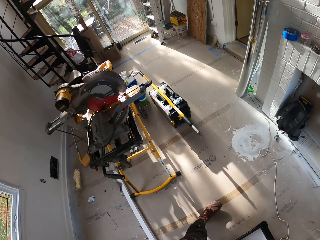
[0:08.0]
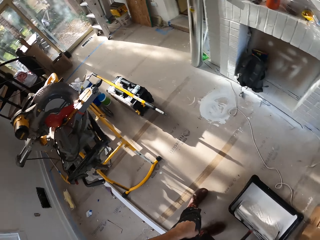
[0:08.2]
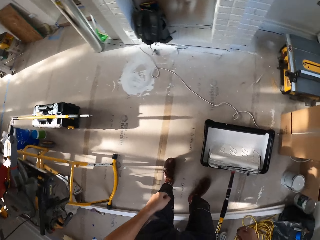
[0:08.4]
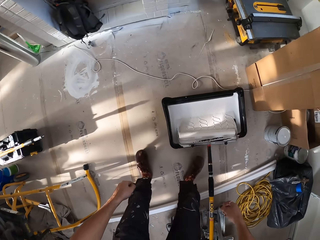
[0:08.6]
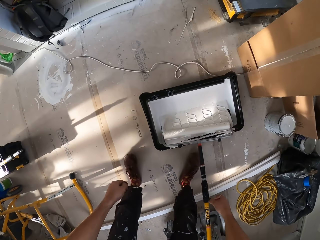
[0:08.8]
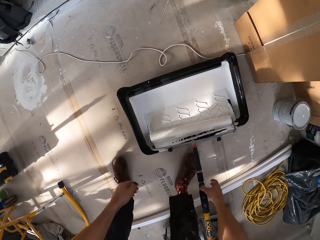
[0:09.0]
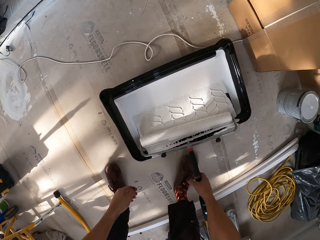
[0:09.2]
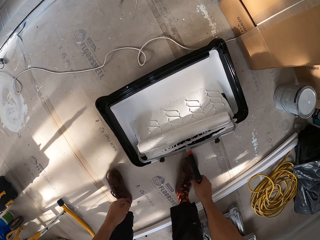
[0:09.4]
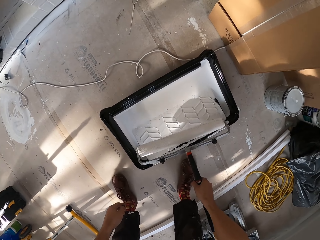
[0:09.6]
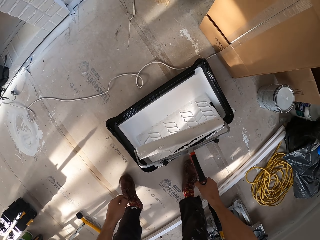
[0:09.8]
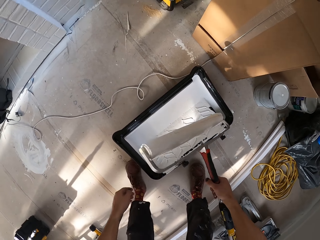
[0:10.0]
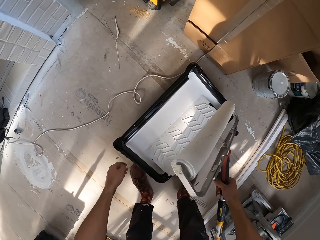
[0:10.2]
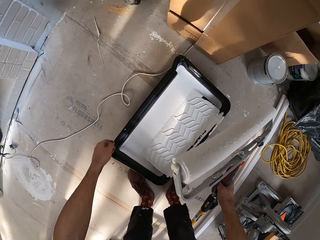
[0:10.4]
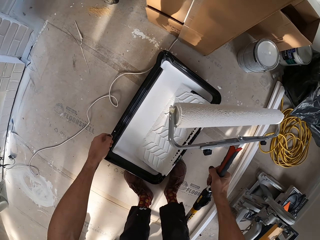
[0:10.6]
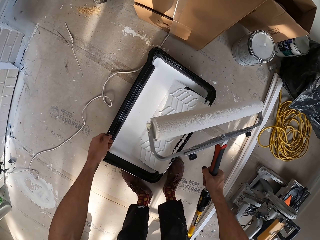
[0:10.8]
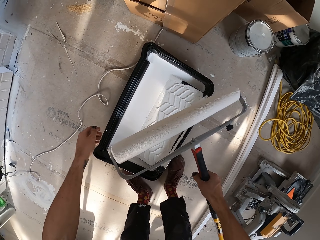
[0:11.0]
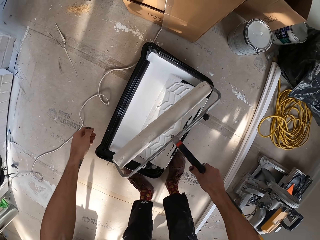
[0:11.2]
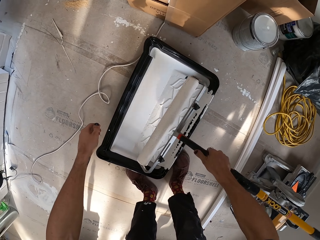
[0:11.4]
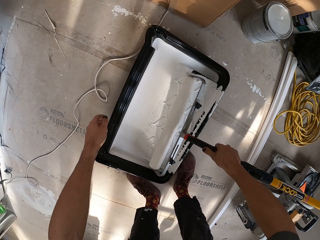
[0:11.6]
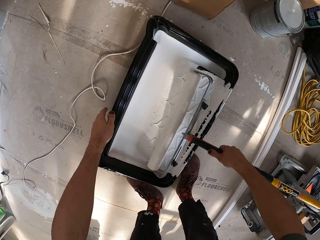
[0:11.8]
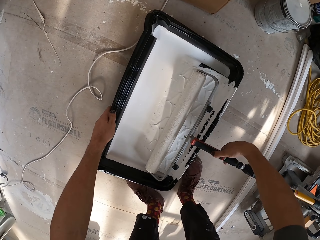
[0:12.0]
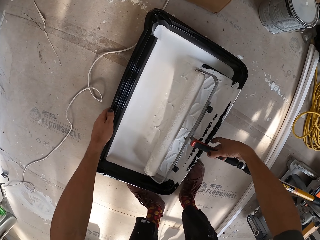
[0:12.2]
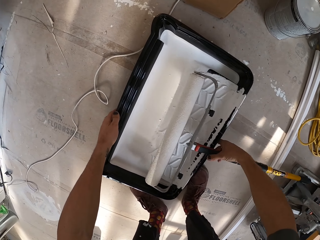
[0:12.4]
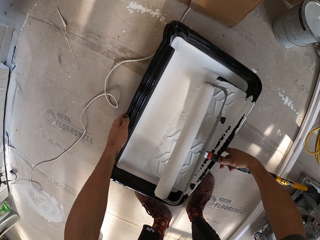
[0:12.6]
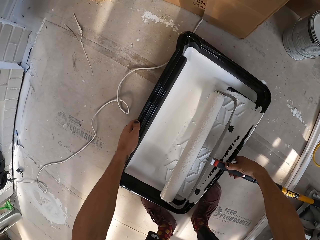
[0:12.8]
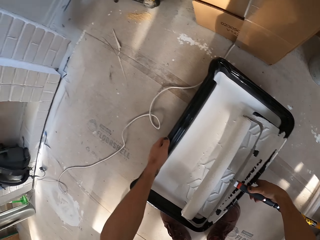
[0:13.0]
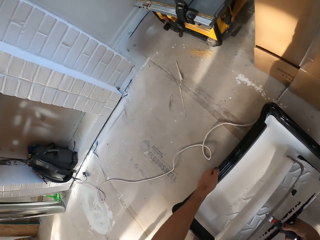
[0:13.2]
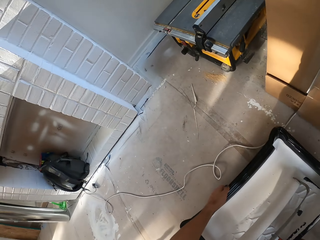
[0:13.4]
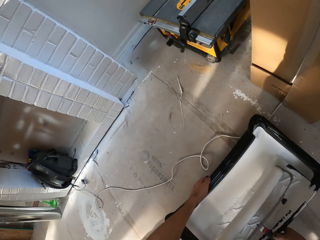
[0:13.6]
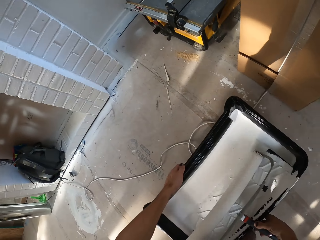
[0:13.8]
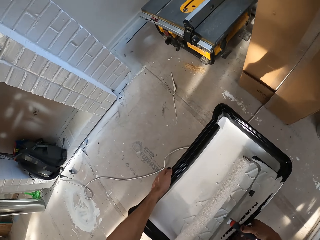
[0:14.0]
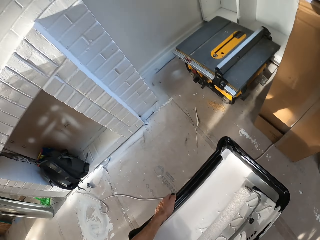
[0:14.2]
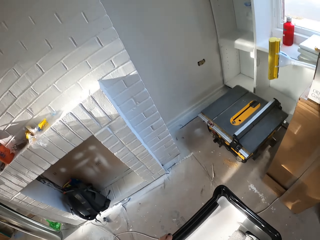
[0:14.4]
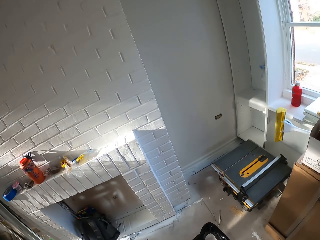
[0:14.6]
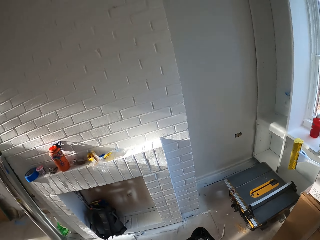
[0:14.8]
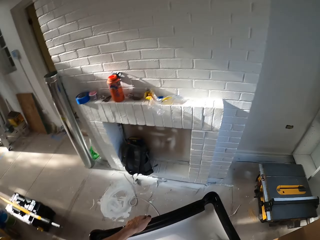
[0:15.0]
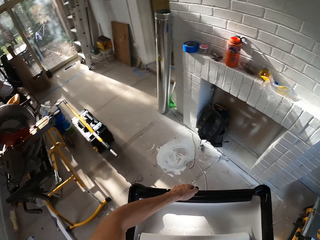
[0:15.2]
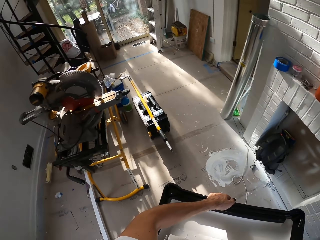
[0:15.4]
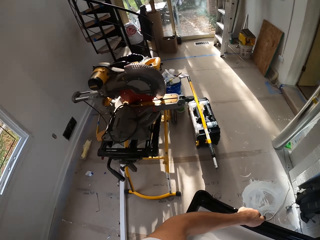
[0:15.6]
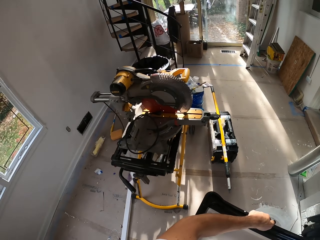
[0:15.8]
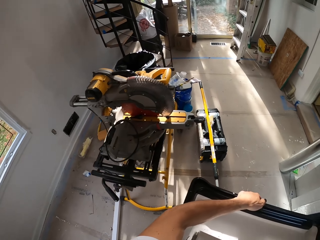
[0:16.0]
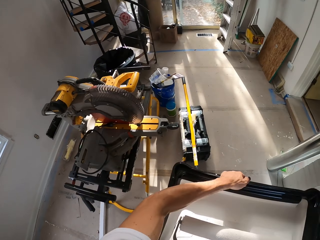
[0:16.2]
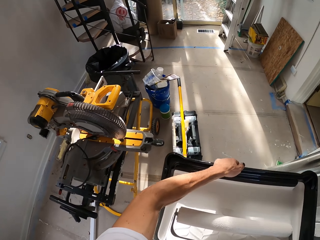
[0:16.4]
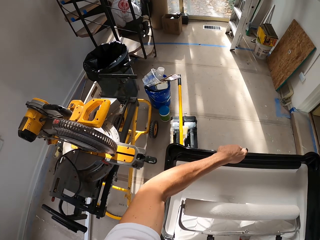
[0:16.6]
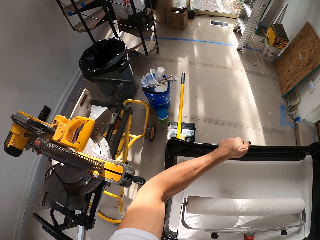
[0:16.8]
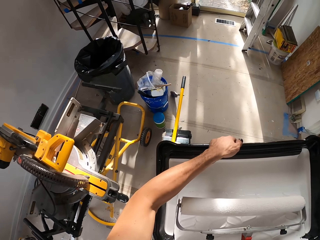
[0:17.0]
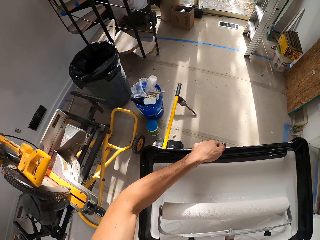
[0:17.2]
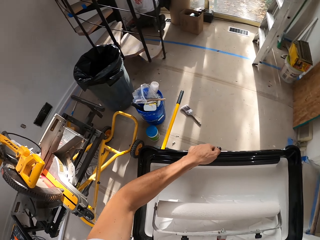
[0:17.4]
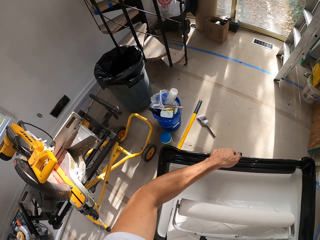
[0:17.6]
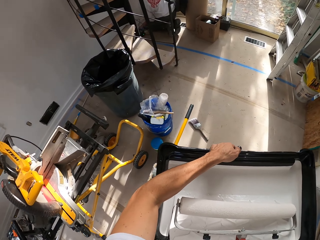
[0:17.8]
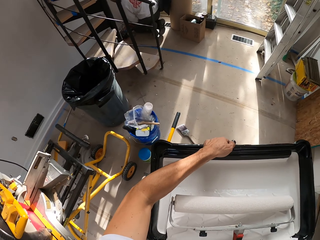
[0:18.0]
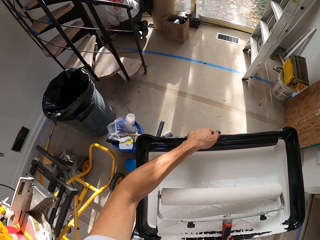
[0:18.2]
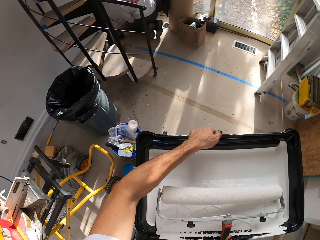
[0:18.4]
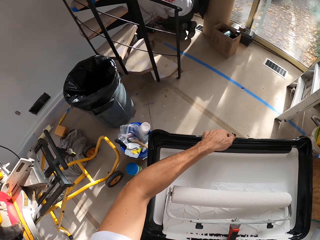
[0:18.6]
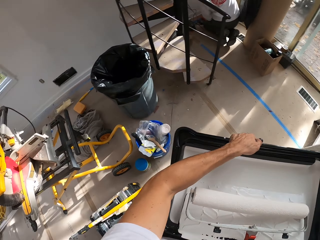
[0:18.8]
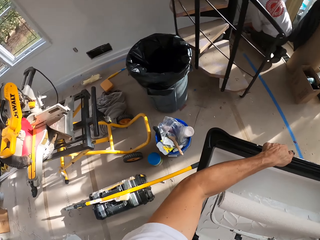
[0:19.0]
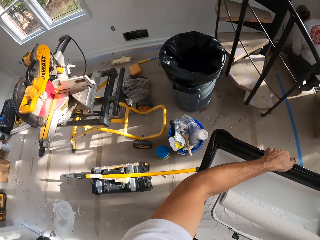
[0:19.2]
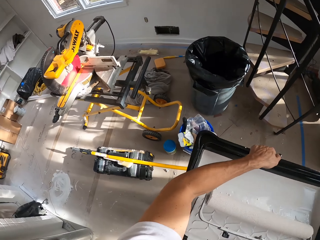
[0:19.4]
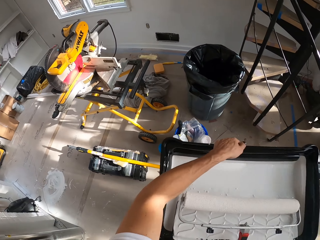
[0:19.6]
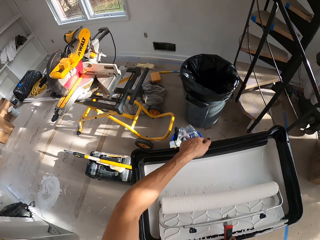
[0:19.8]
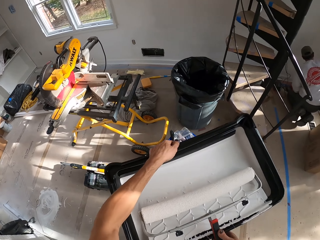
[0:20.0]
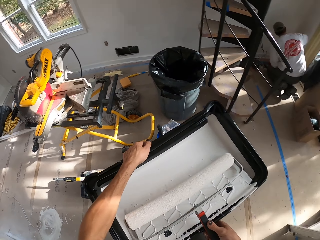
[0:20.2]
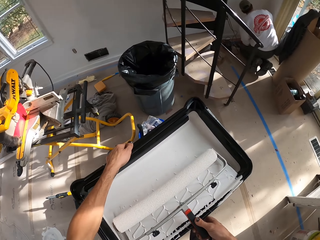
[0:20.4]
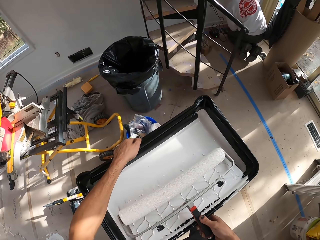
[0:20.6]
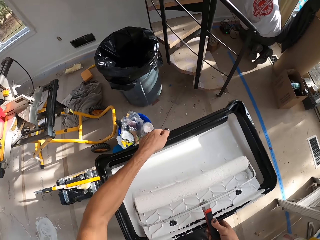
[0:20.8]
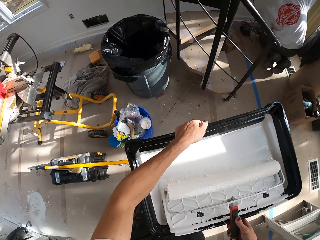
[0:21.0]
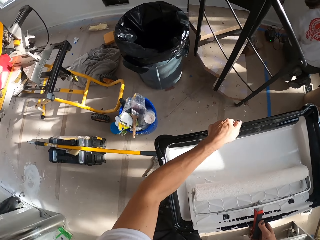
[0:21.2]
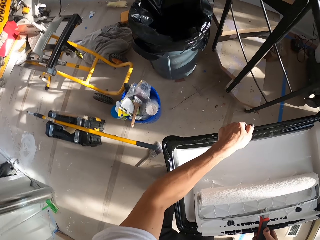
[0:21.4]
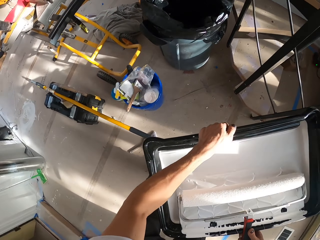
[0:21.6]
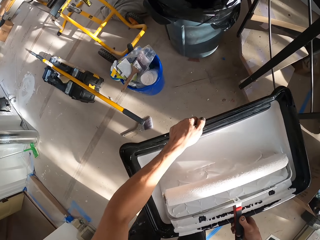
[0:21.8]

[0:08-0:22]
The camera wearer holds a paint roller. They pick up the paint roller. They walk. They carry a paint bucket.

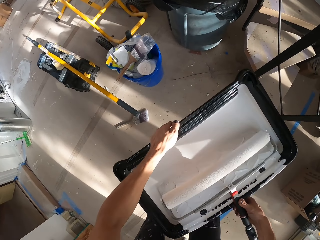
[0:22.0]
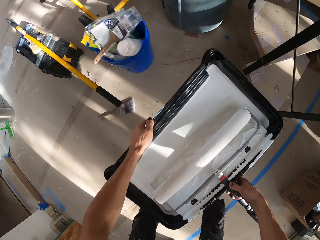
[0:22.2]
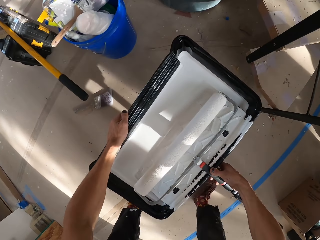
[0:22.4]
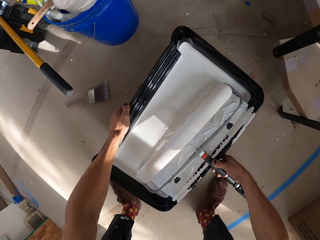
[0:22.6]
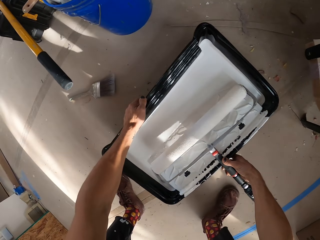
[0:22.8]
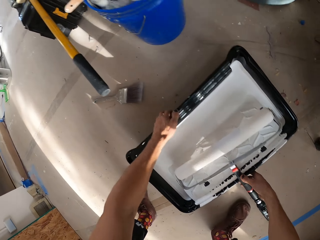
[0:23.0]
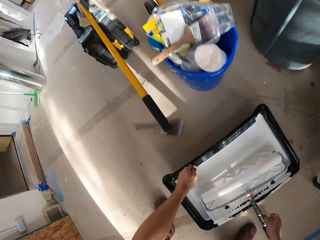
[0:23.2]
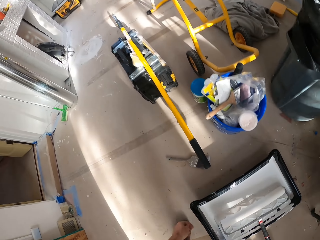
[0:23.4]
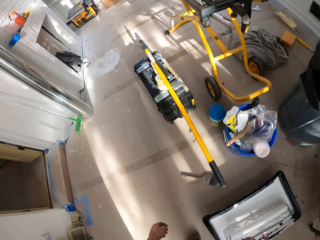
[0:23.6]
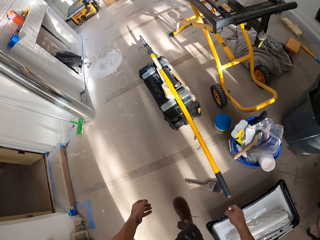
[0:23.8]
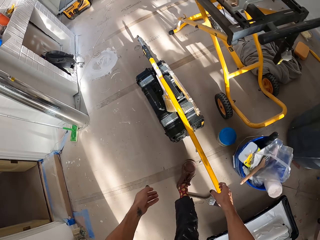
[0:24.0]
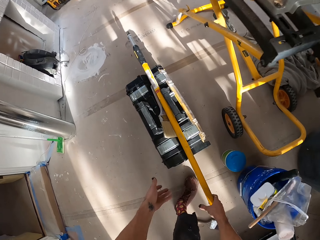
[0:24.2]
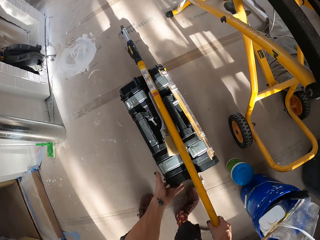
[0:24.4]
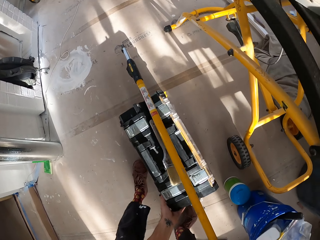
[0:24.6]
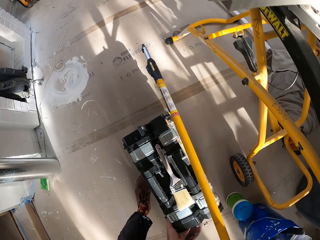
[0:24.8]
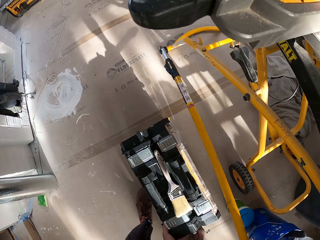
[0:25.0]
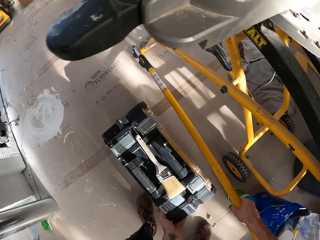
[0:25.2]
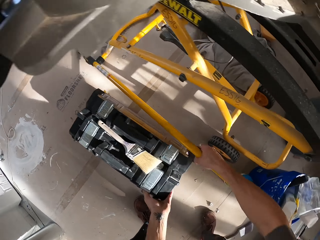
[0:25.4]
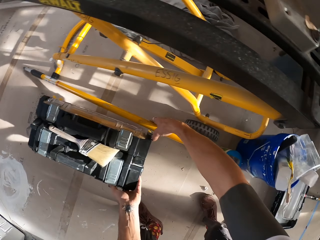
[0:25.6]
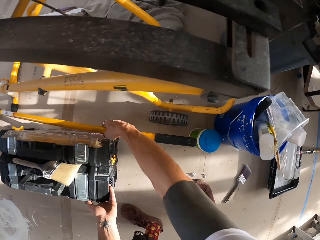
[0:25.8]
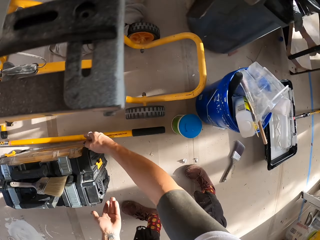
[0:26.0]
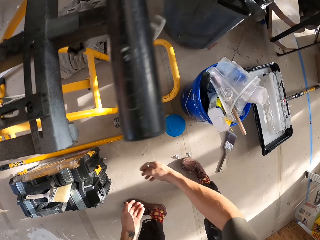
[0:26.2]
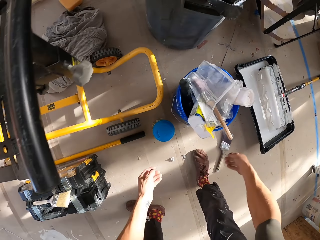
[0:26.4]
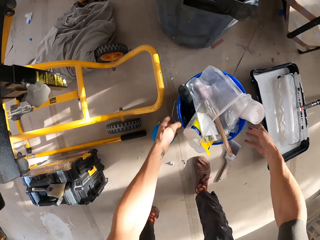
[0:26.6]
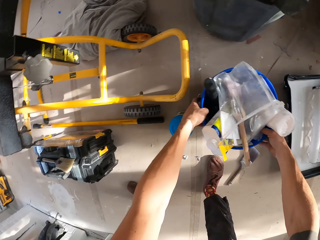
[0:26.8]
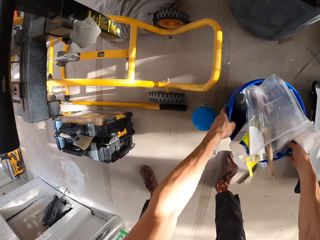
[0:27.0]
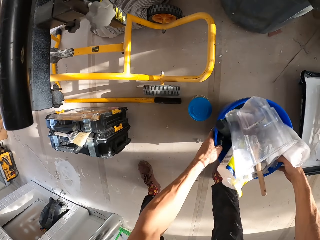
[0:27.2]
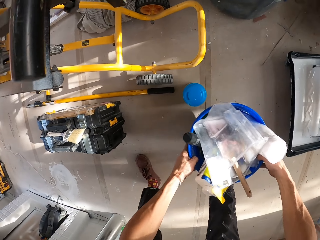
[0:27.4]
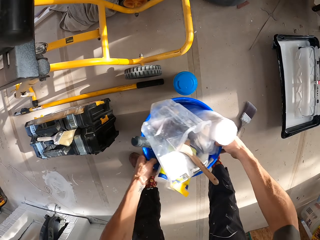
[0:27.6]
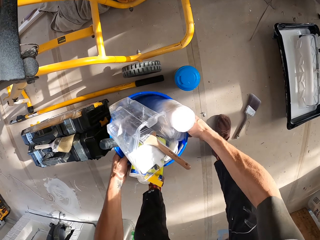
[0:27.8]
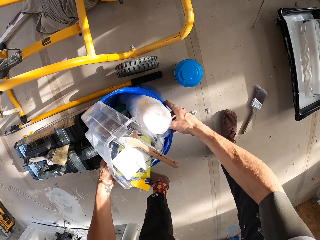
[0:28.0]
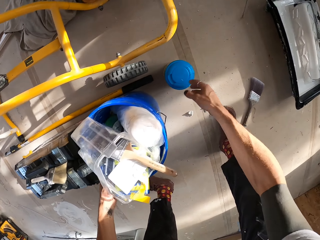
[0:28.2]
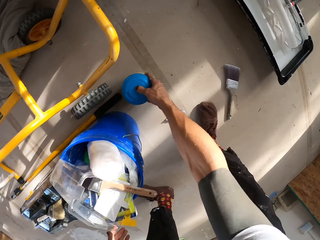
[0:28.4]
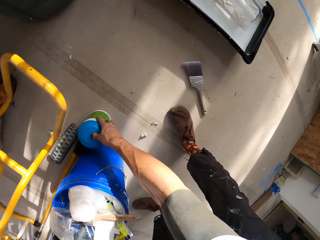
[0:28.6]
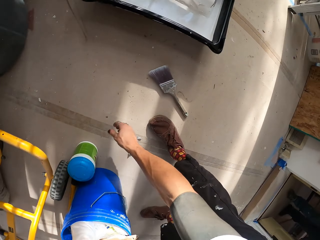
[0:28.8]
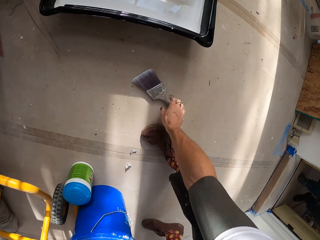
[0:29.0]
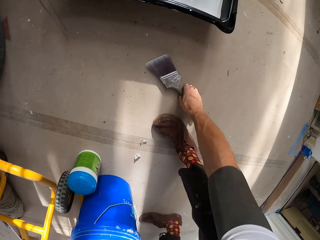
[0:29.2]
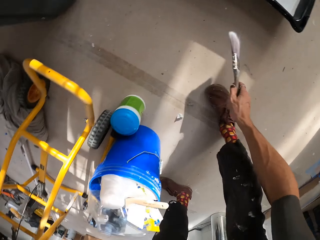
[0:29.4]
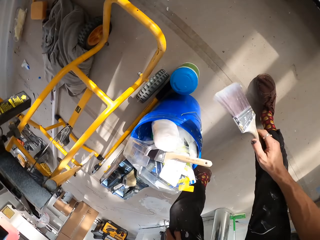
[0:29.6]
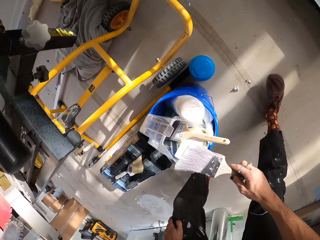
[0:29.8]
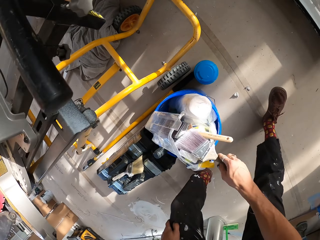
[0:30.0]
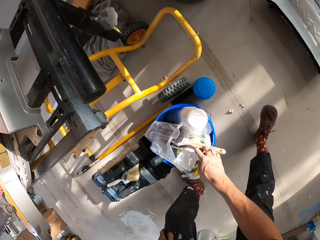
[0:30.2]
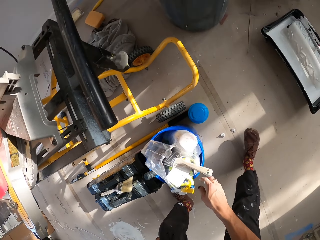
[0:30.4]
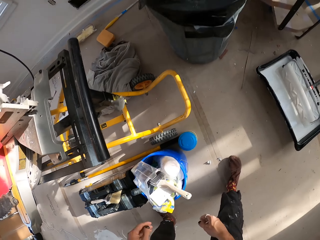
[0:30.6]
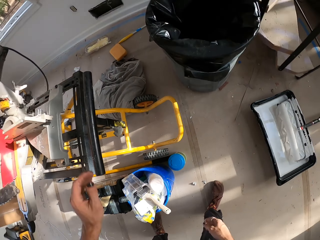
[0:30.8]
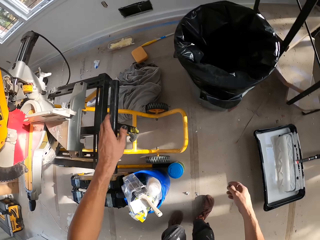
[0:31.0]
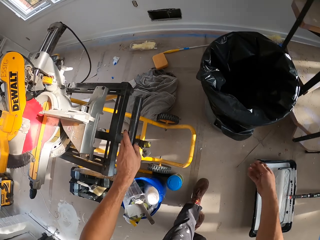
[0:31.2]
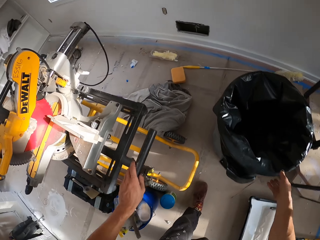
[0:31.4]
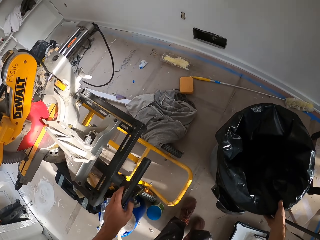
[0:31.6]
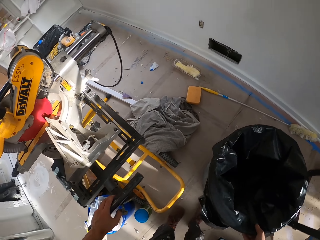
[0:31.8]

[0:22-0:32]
The camera wearer places the tray on the ground. They move. They pick up a plastic post. They push a tool box aside. They move the container. They pick up the bucket. They place the bucket on the floor. They pick up the brush. They put the paint brush into the paint bucket.
